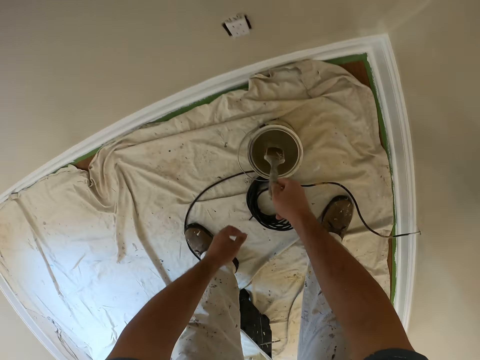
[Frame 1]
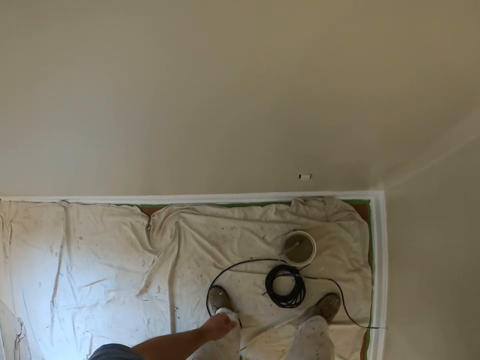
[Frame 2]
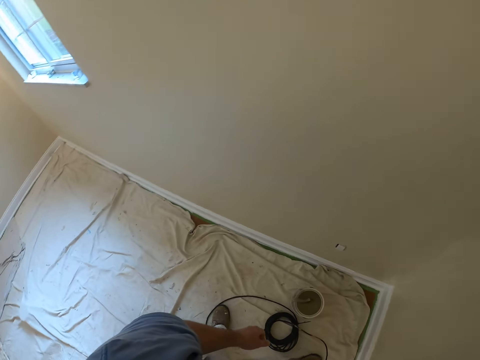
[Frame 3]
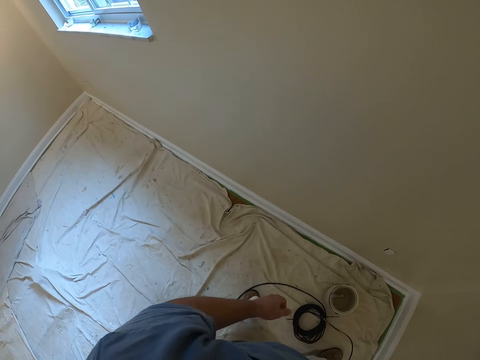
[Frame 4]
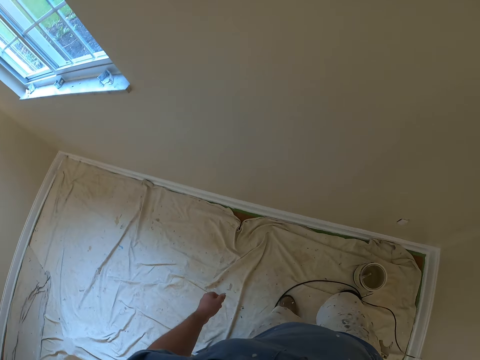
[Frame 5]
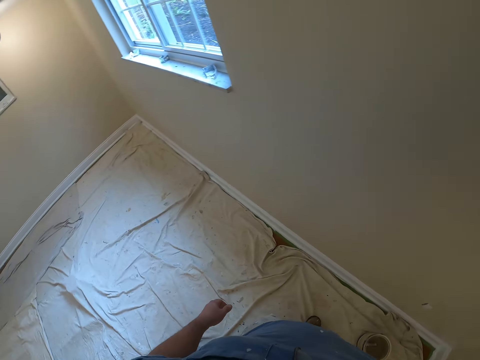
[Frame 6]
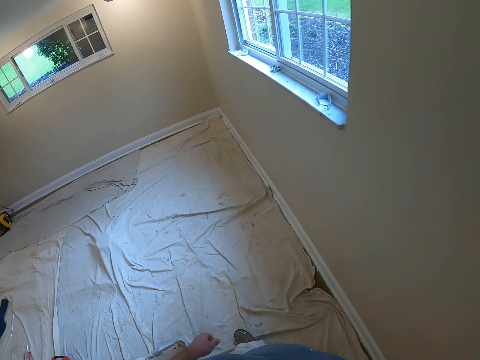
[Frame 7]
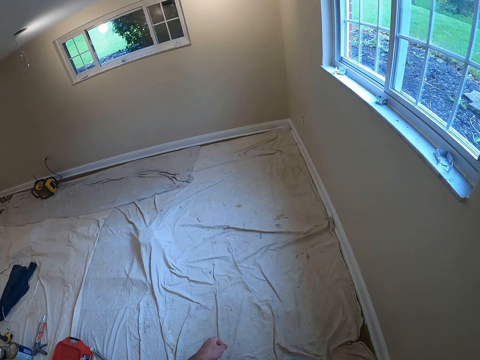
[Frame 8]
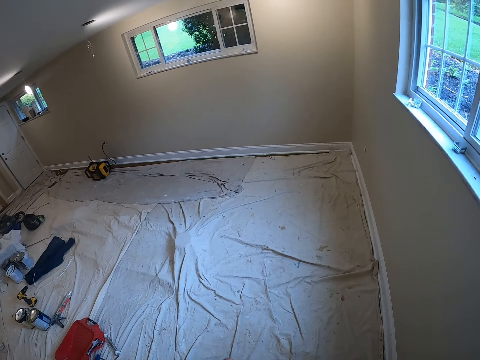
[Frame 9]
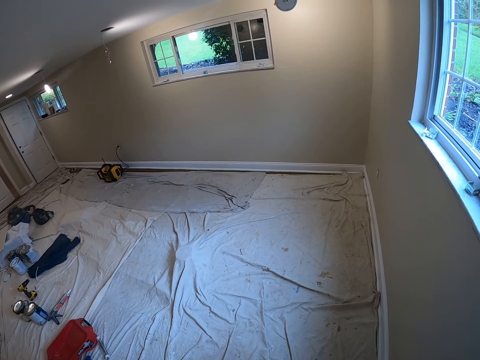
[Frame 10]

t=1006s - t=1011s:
The camera wearer dips the paint brush into the paint can. They stop the paint application. They drop the paint brush in the paint bucket. They stand upright. They start walking across the room. They turn around.
